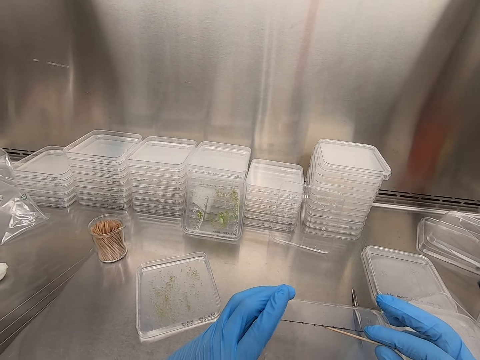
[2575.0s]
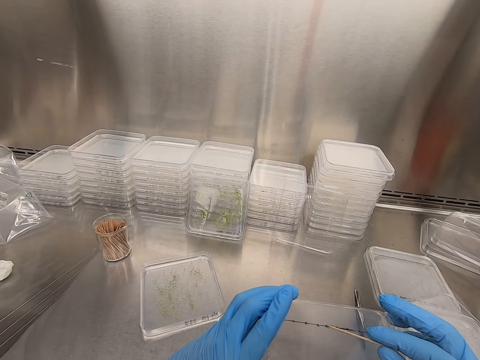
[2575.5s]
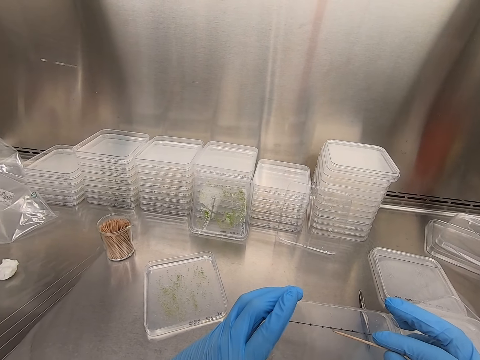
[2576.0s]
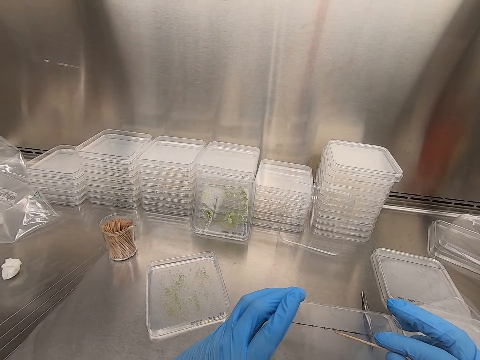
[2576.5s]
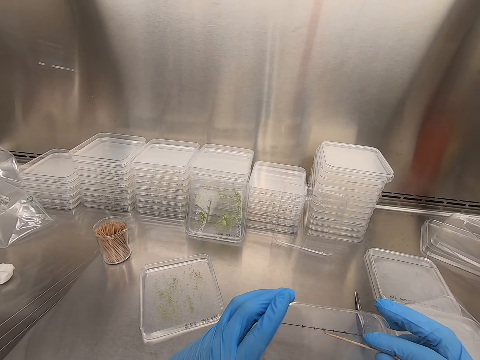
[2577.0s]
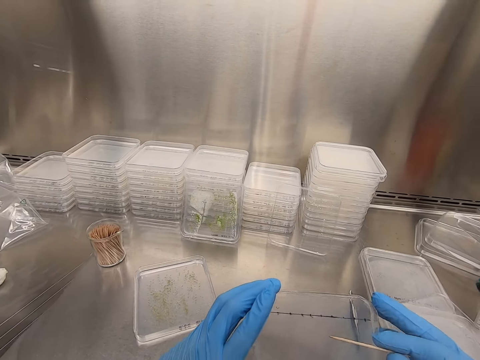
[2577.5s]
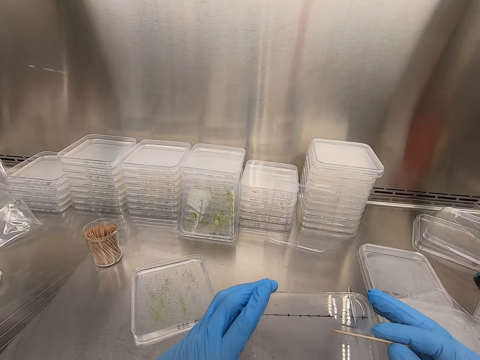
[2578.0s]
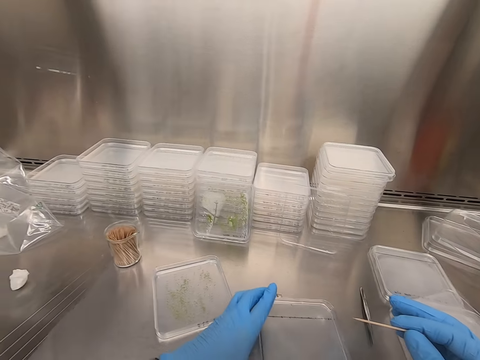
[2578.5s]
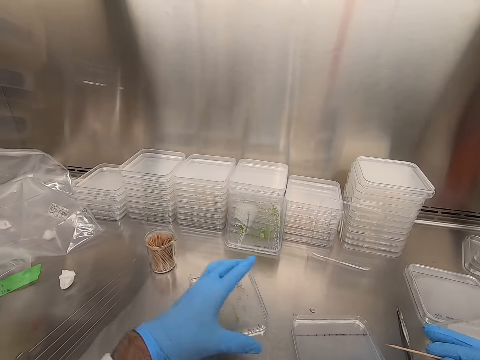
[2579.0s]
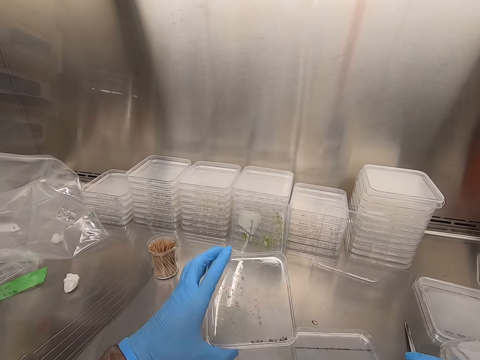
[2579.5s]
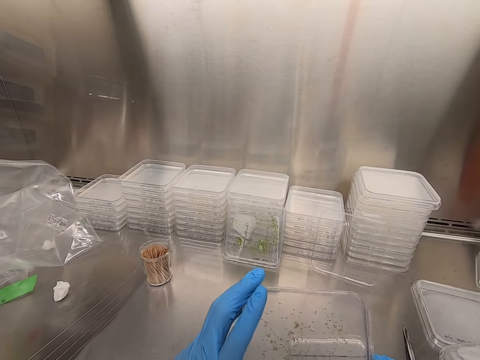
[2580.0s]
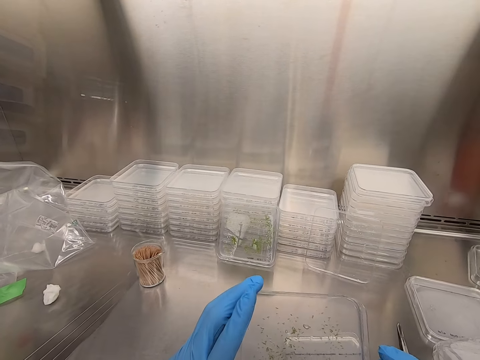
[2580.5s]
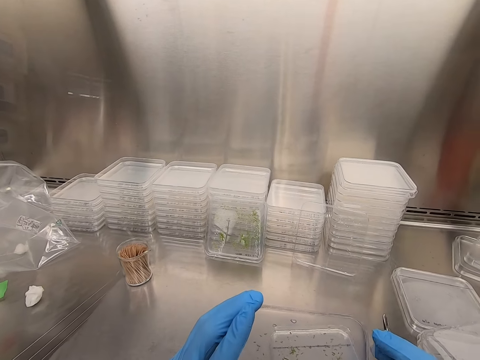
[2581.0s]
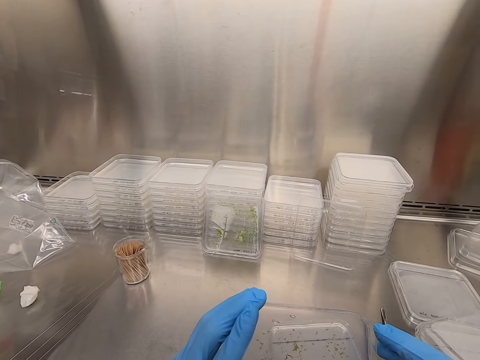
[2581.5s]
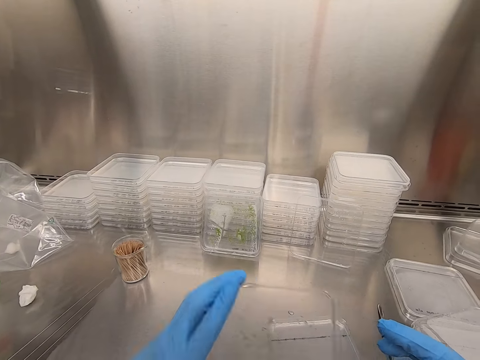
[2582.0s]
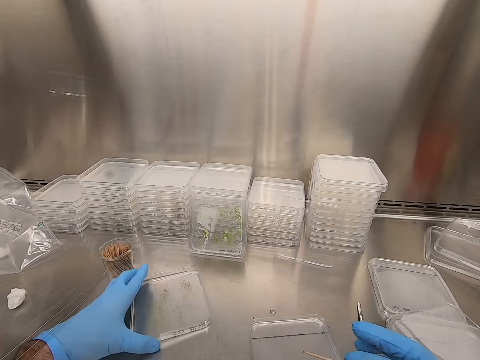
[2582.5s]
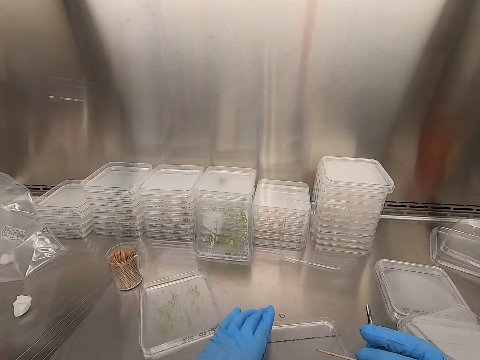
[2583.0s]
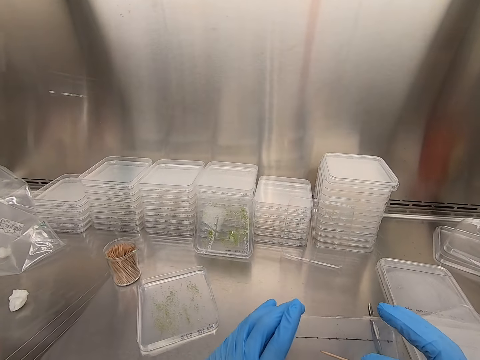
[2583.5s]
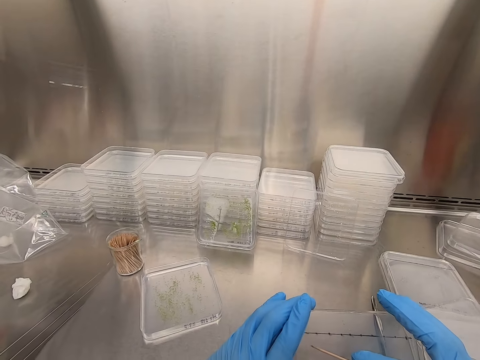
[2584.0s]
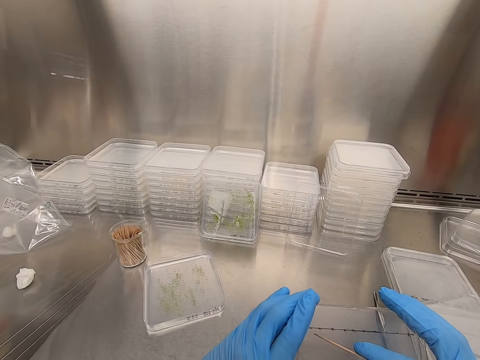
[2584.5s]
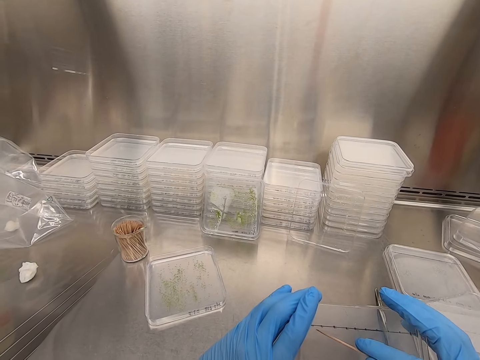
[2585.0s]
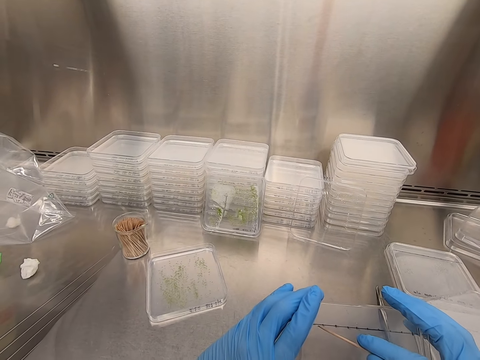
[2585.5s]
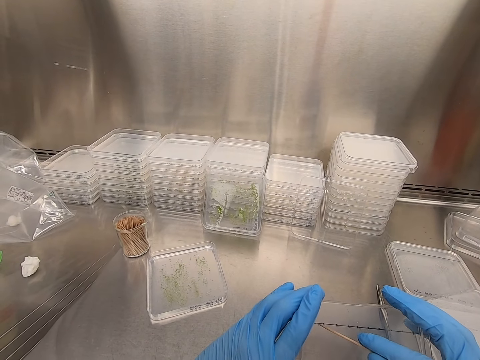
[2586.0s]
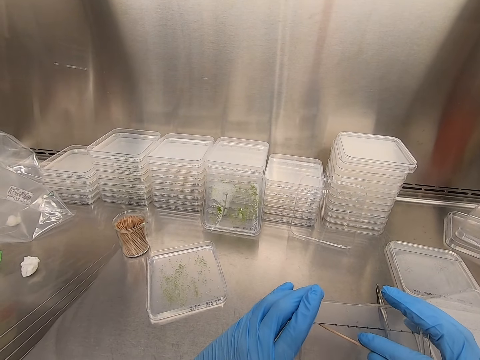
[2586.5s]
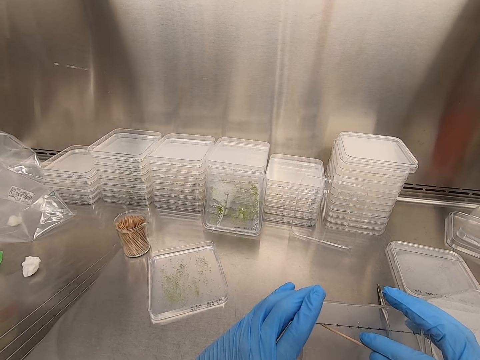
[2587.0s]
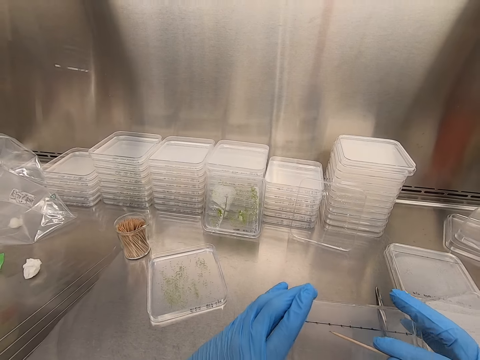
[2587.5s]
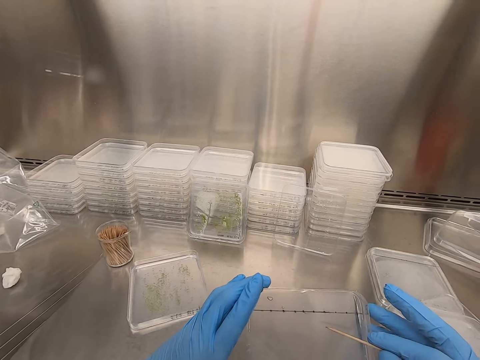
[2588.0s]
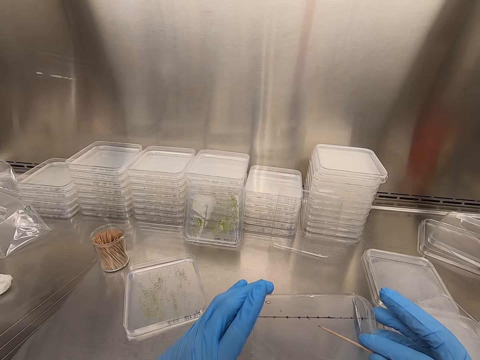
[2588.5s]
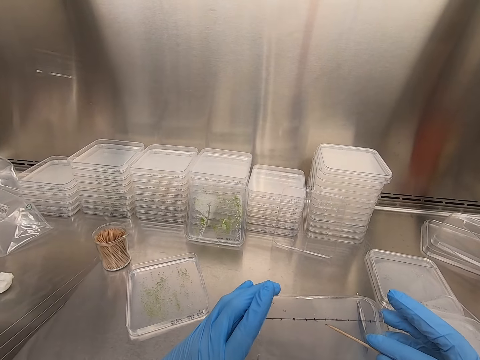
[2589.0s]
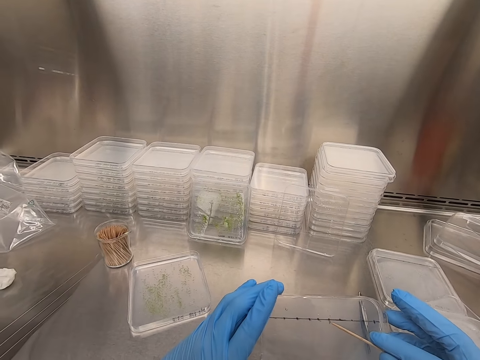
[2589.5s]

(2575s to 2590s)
The camera wearer places the plastic flat tin or acrylic sheet on the steel bench. They pick up the plastic flat tin. They place the plastic flat tin on the steel bench. They pick up the plastic flat tin. They pick particles from the acrylic sheet. They put something on the tin.

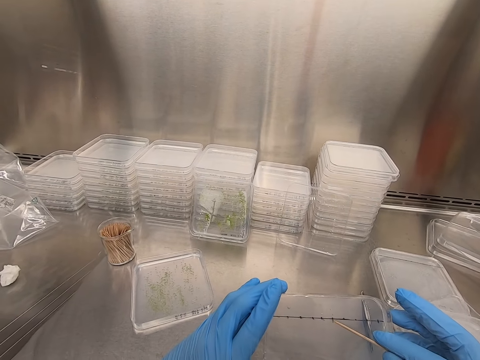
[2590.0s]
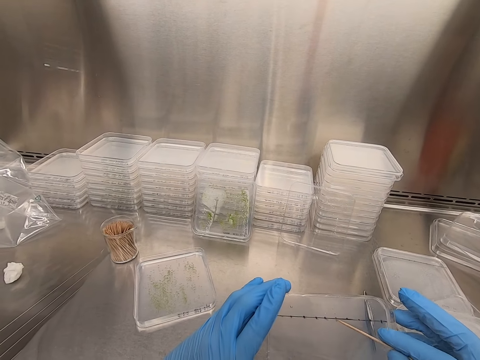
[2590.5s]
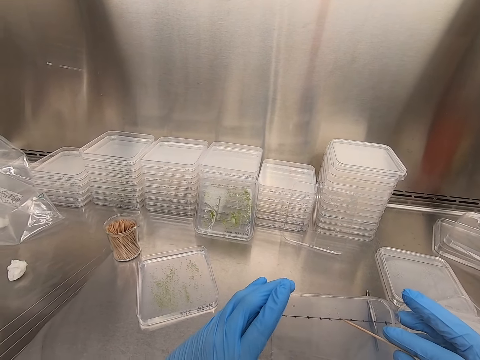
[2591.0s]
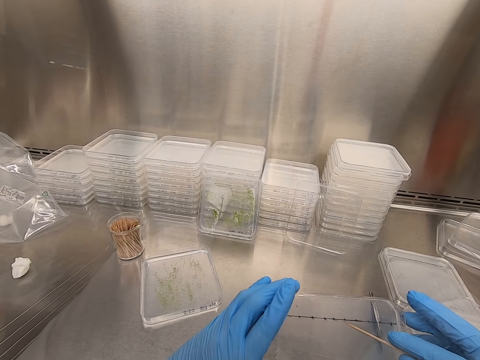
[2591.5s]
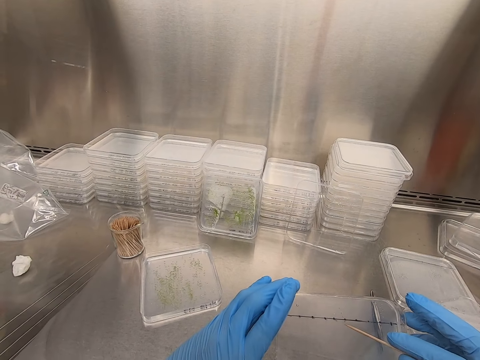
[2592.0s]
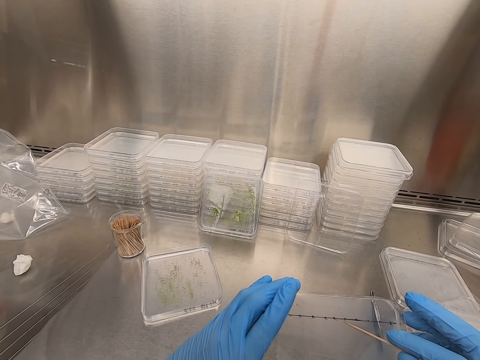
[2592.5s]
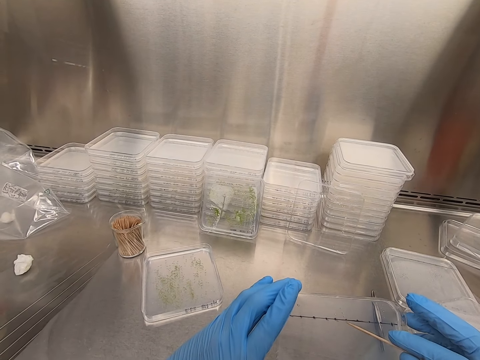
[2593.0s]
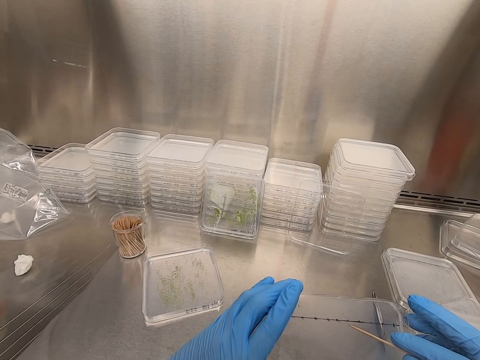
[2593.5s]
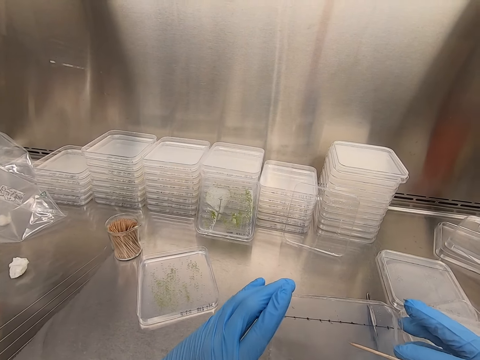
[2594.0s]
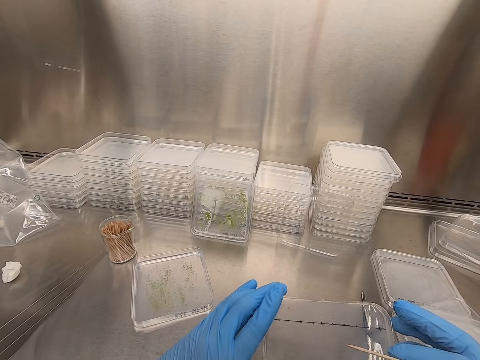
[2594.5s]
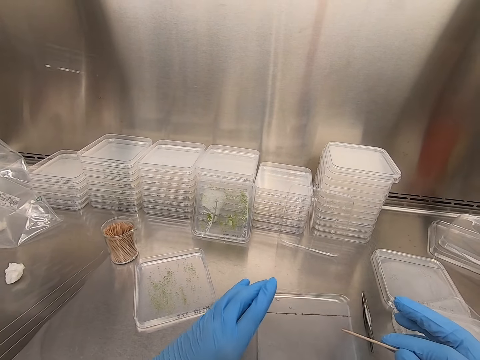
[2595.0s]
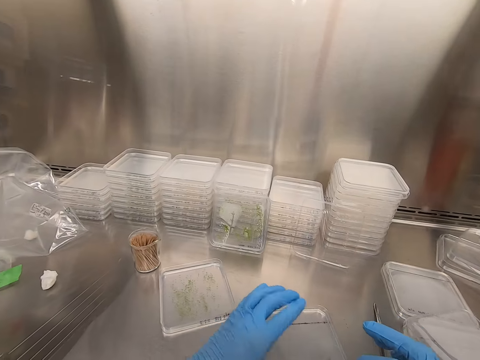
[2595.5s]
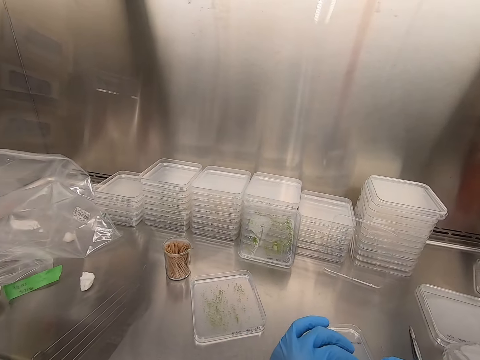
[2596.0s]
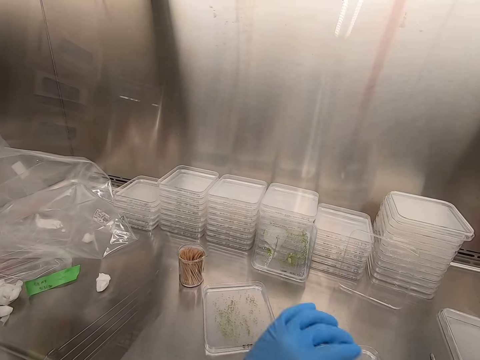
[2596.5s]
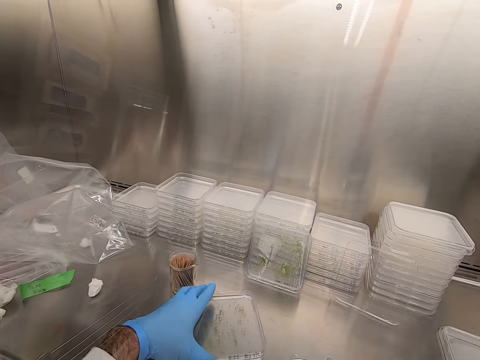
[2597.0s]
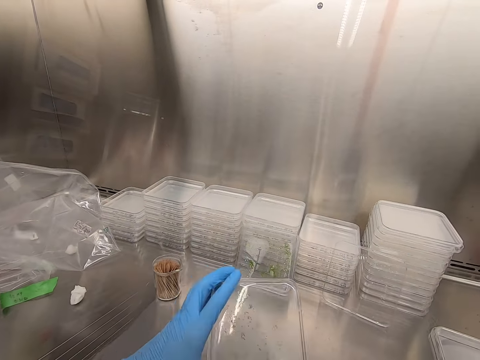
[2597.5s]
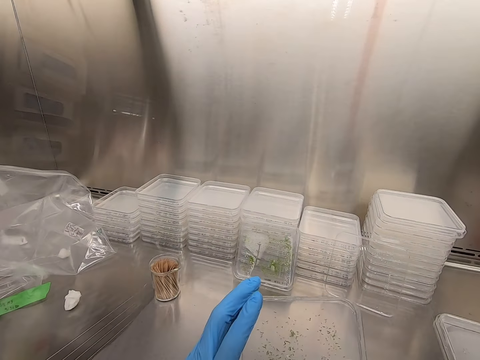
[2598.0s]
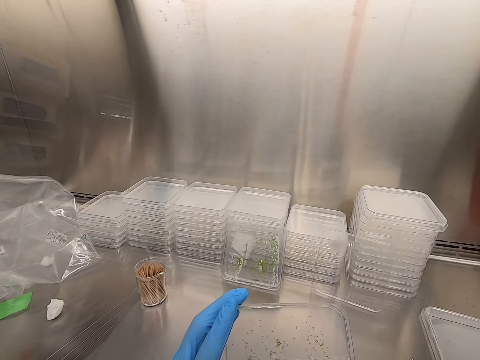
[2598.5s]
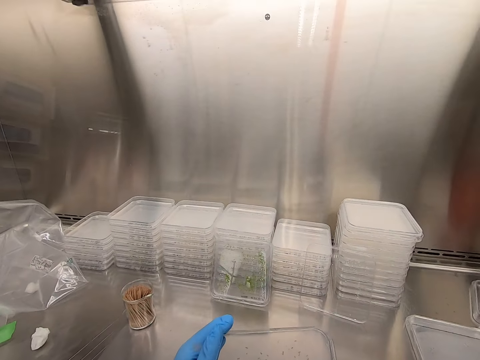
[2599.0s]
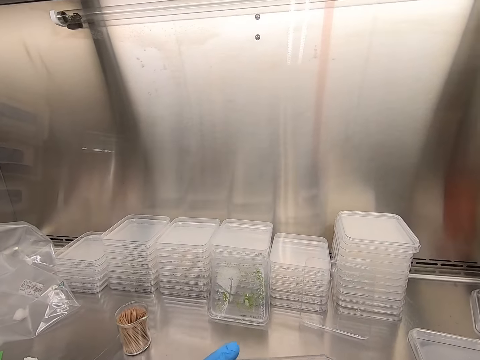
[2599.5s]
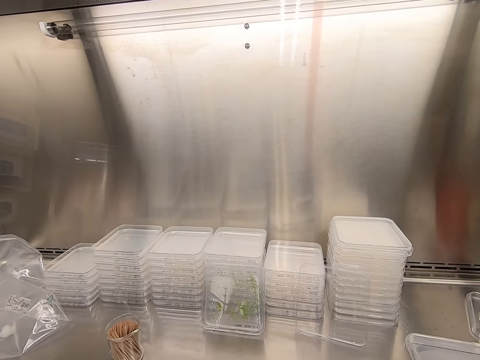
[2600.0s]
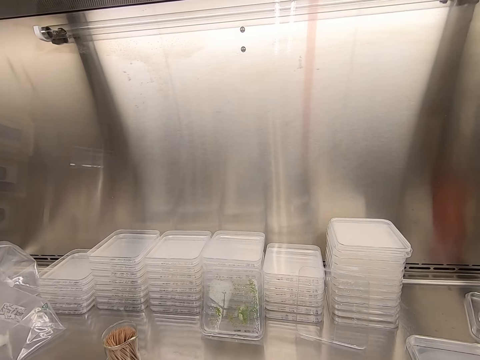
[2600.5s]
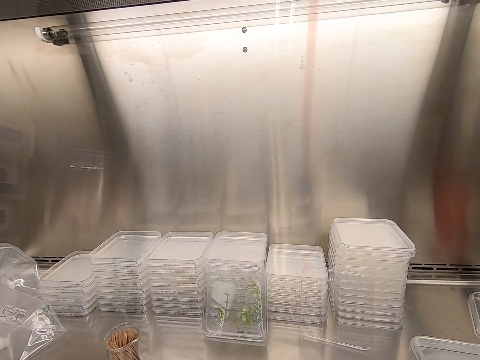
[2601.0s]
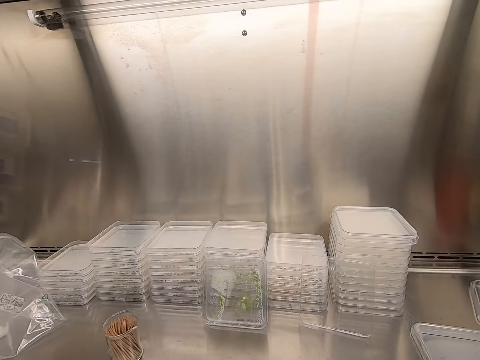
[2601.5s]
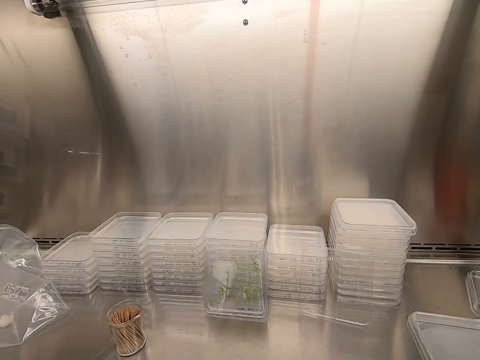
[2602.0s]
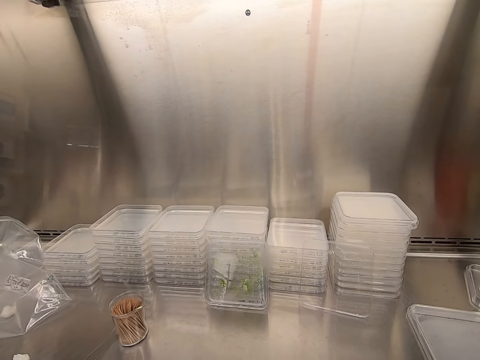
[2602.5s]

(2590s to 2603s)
The camera wearer places the plastic flat tin on the steel bench. They pick up the plastic flat tin.
